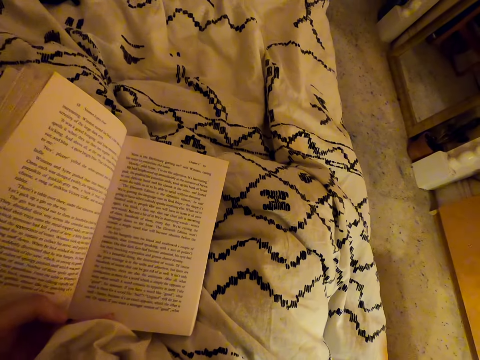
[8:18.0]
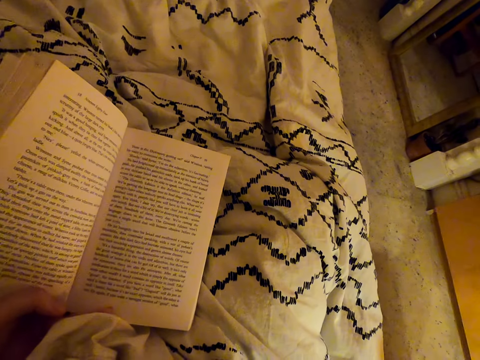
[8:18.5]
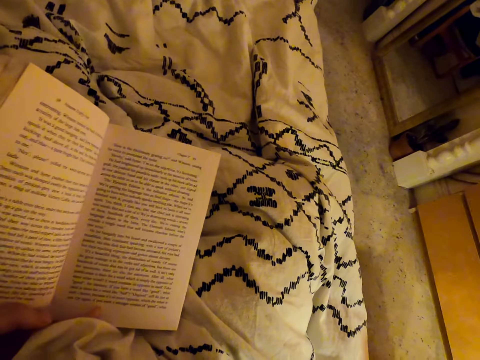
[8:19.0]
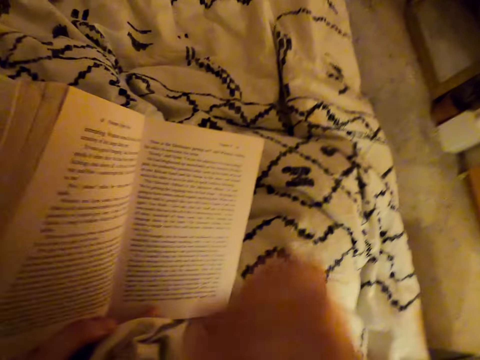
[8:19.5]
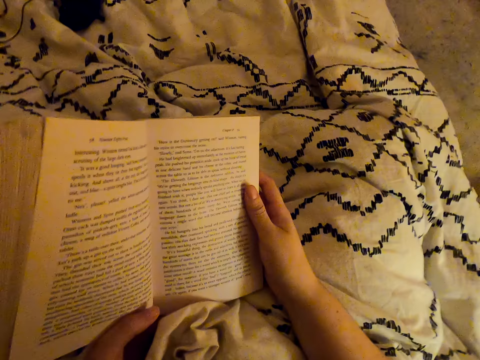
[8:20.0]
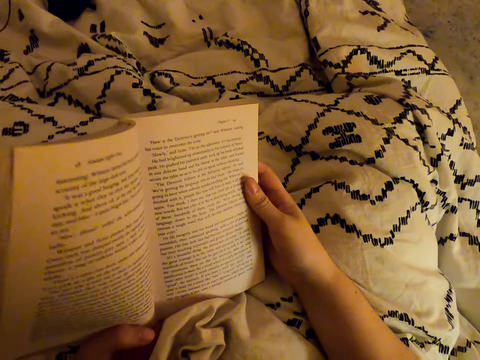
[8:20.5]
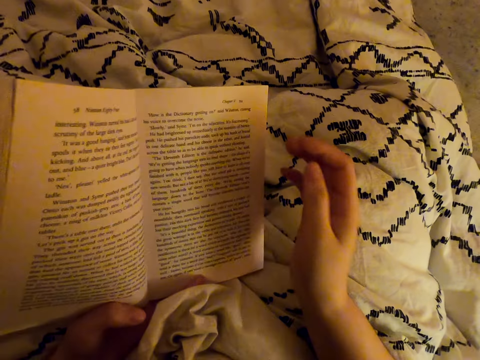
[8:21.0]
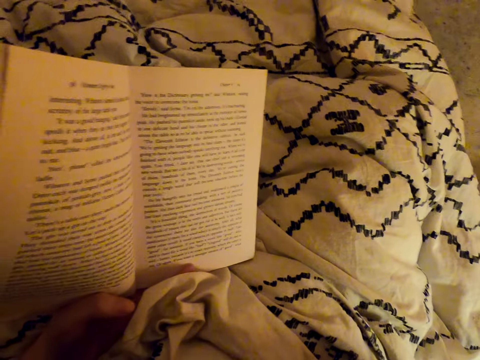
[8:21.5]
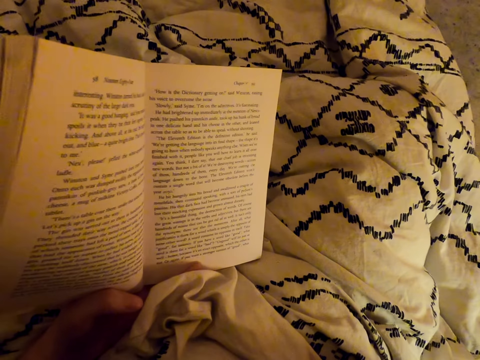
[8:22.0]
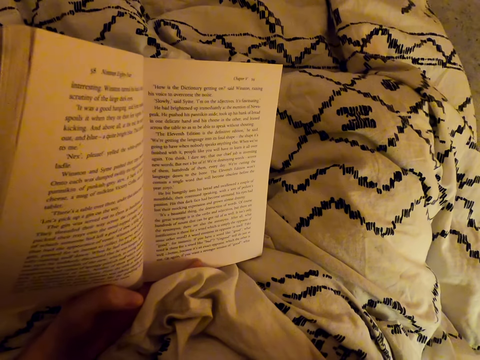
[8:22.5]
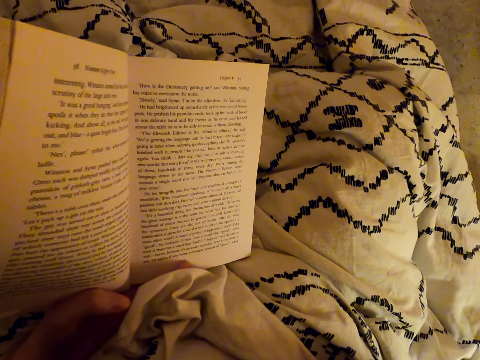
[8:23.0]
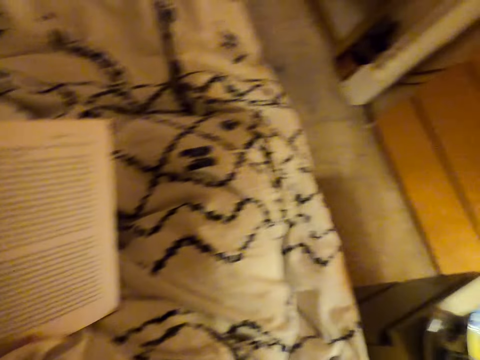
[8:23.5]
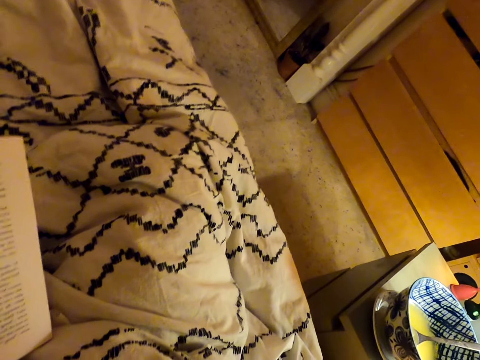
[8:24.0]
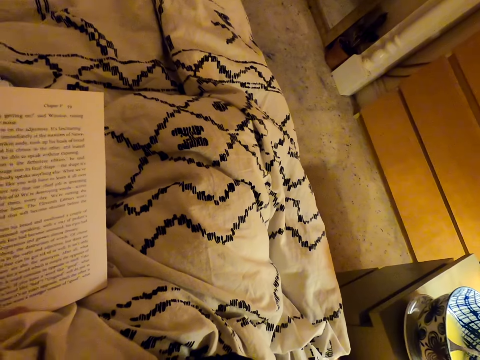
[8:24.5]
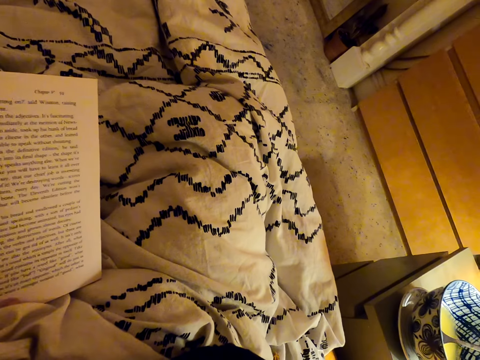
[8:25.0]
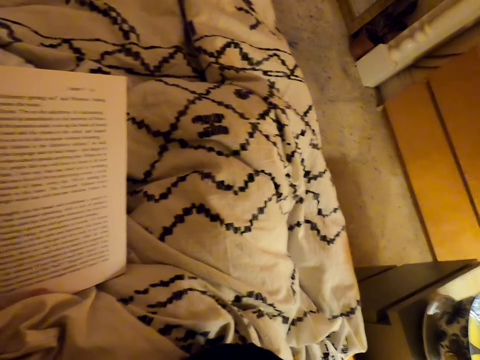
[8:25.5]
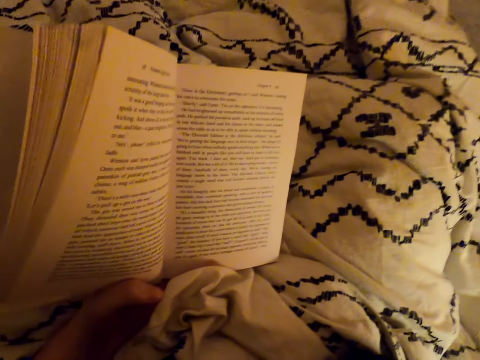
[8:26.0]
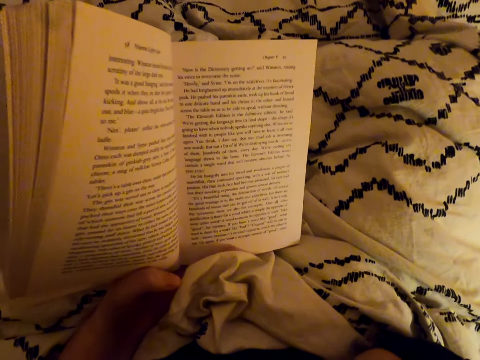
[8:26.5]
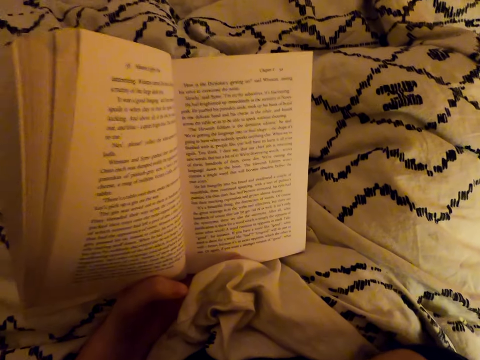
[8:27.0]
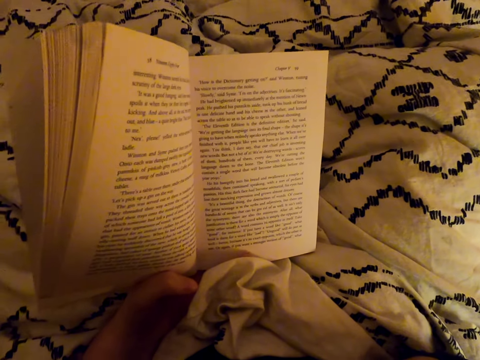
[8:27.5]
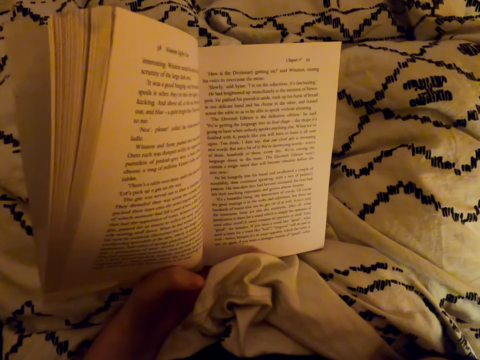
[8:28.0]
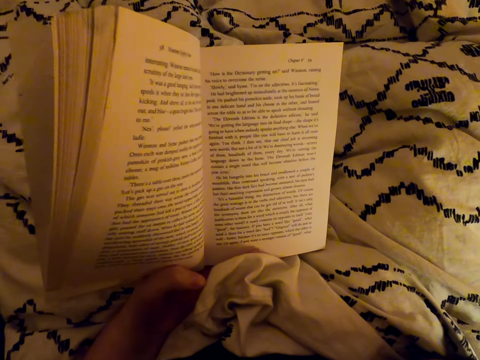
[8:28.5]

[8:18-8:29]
The camera wearer holds the book with both hands. They read the book. They withdraw one hand from the book. They fix the camera. They look around.

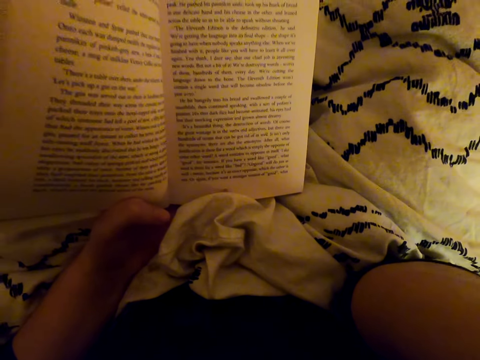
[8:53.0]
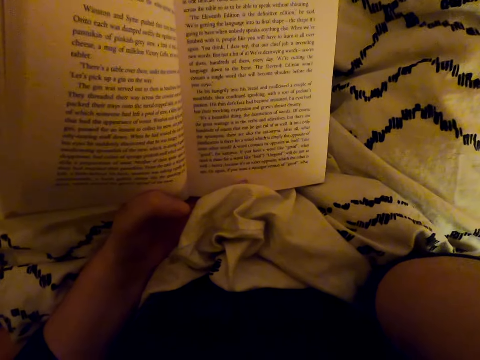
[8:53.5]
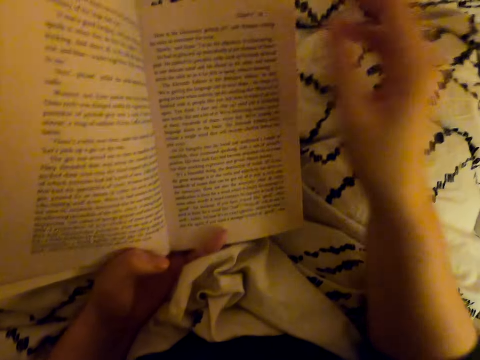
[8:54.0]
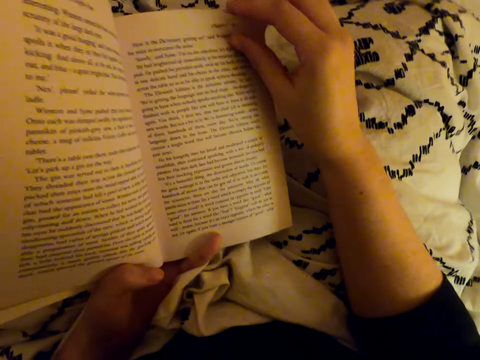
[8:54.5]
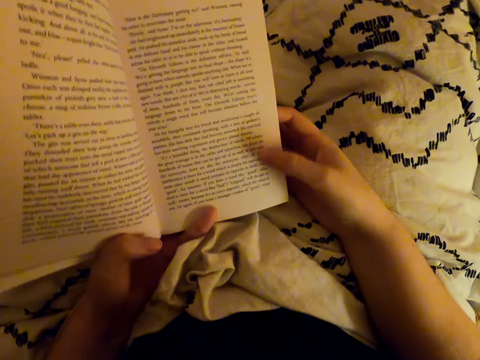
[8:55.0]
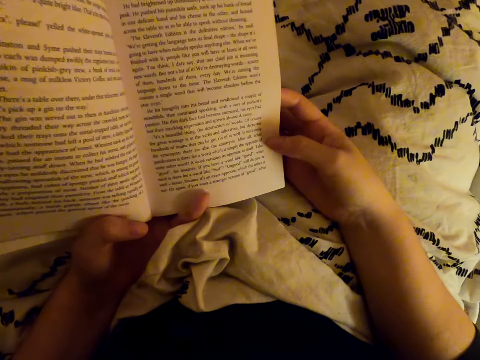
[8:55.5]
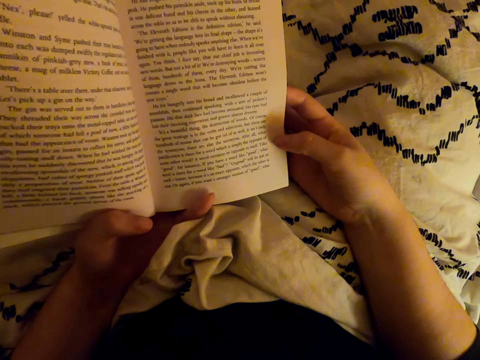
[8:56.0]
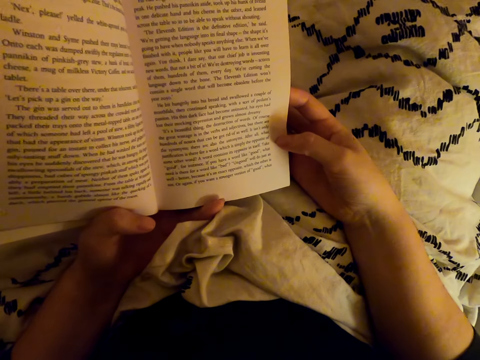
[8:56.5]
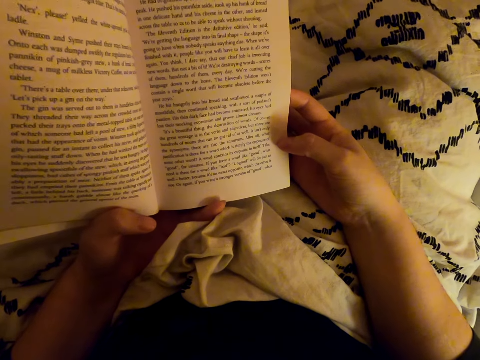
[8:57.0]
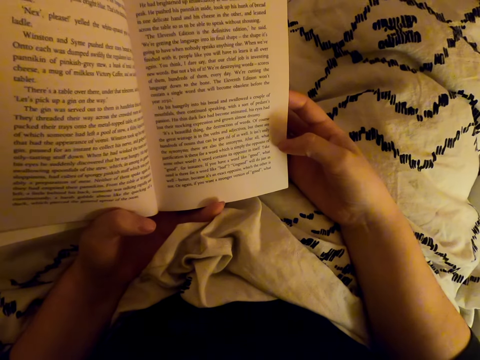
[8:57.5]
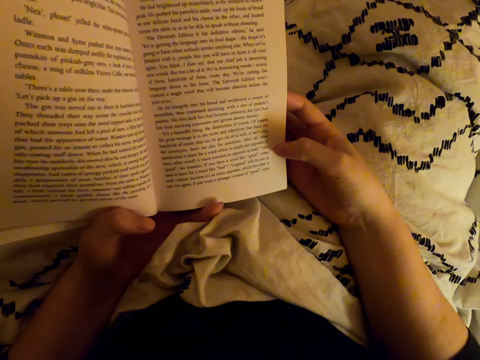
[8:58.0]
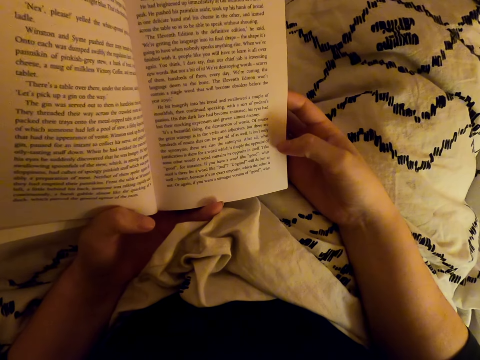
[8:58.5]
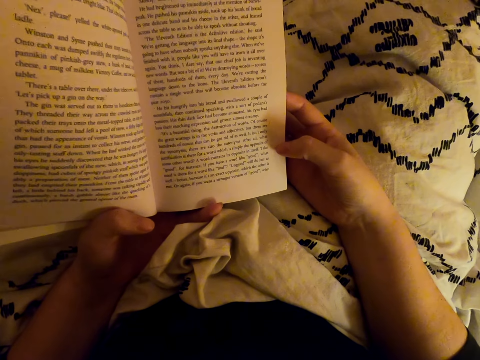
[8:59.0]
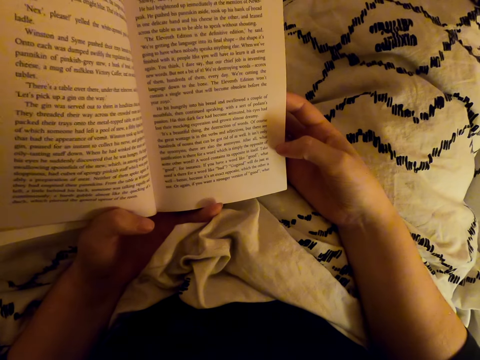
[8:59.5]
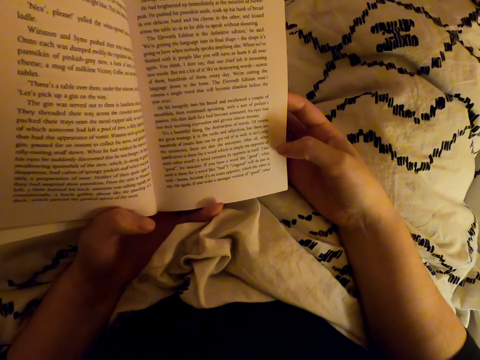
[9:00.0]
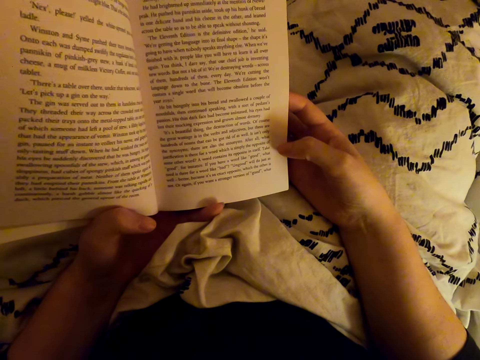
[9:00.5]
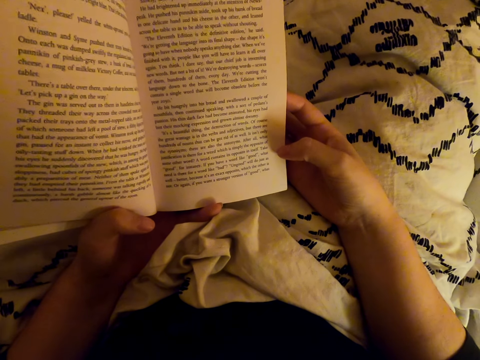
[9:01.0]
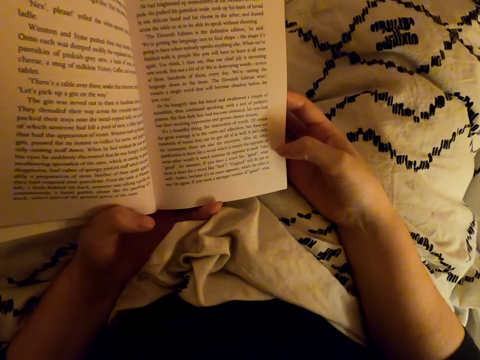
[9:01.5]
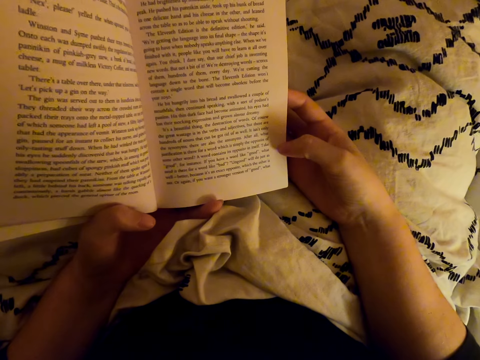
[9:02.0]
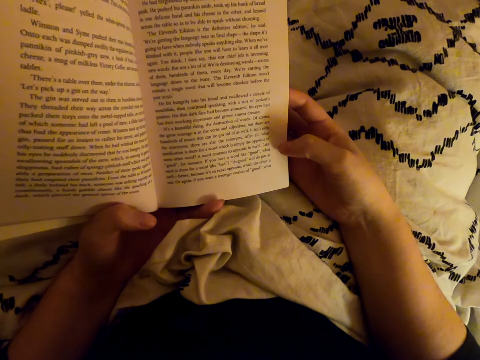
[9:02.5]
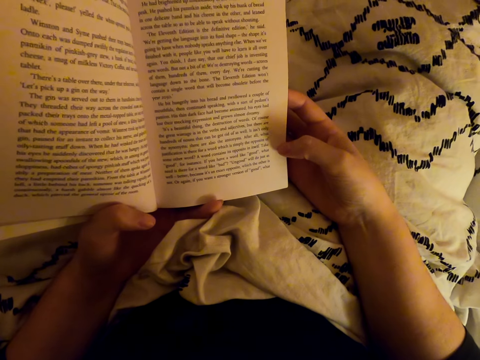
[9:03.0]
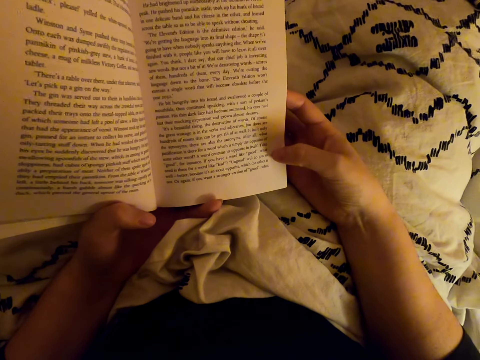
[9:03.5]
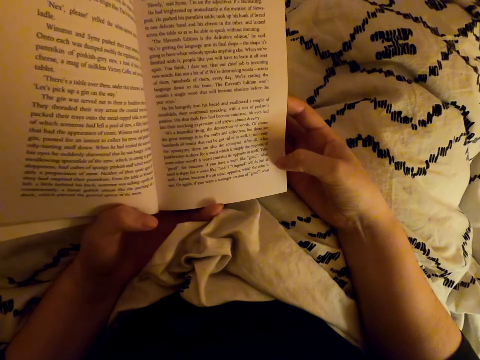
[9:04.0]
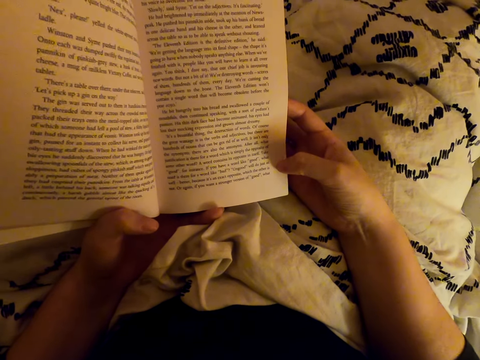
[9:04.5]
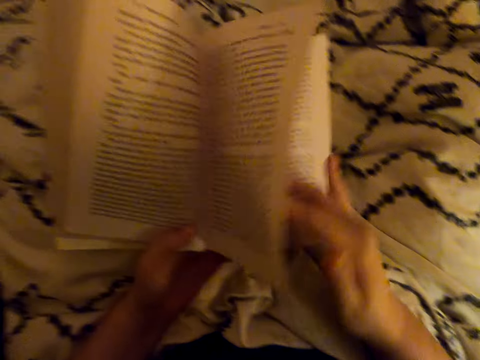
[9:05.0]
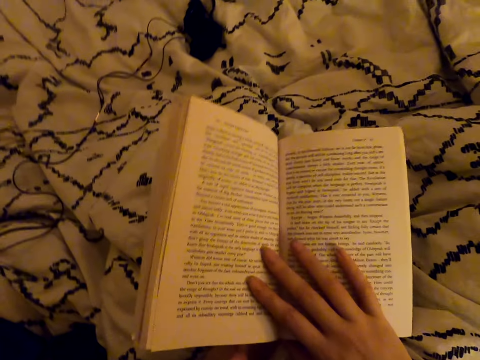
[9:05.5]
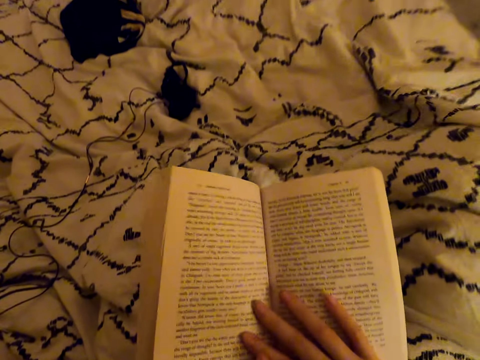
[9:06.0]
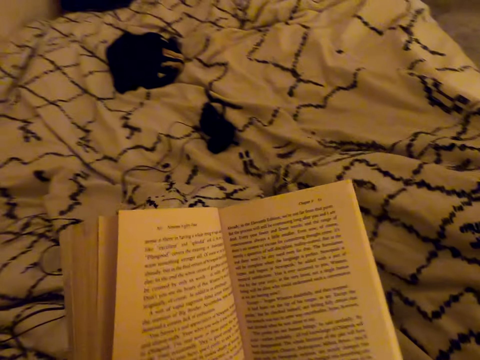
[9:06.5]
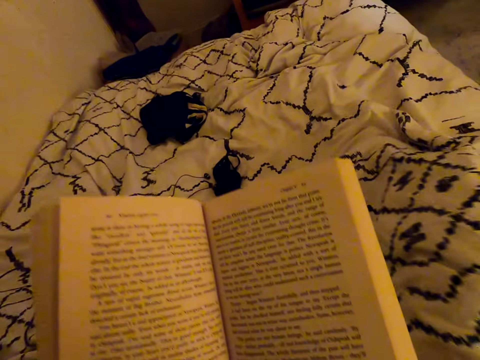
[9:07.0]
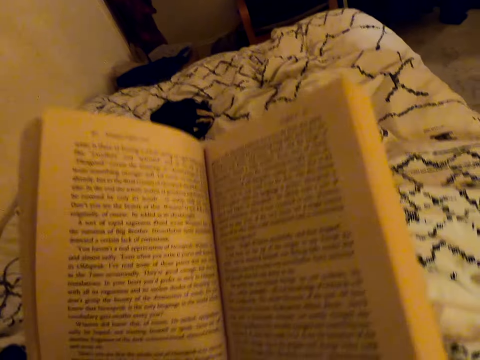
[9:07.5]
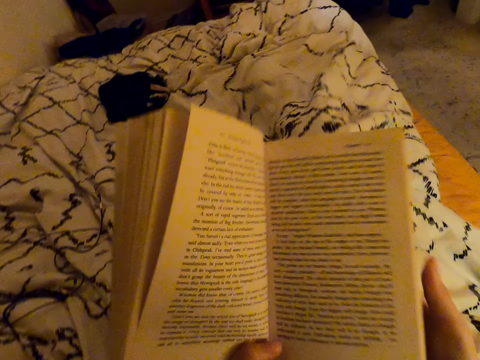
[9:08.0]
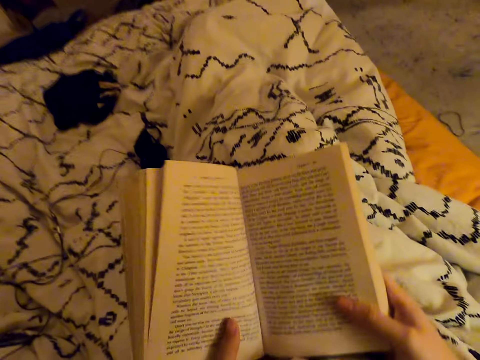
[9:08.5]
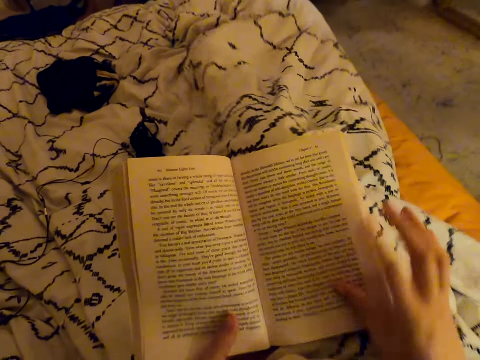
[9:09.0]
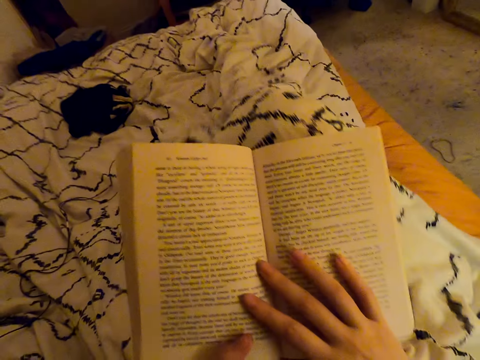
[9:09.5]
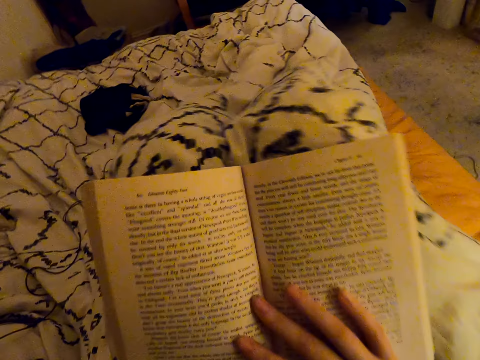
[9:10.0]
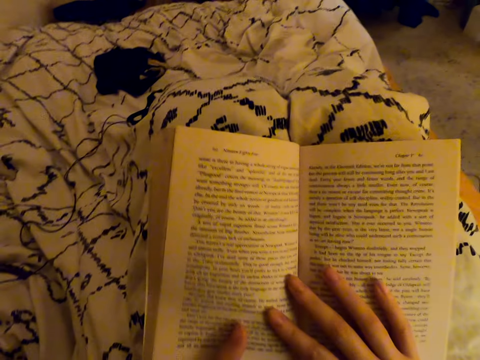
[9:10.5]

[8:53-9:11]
The camera wearer selects a page. They read the book. They flip the book. They adjust the book. They read the book. They adjust the sitting position.
